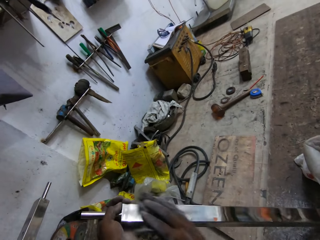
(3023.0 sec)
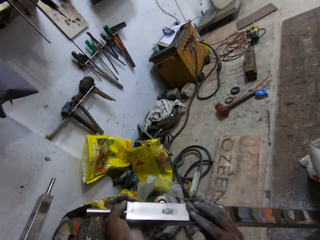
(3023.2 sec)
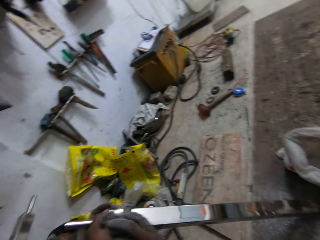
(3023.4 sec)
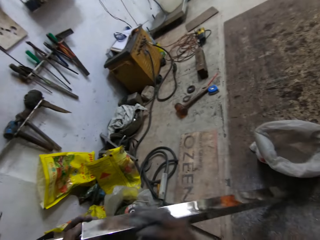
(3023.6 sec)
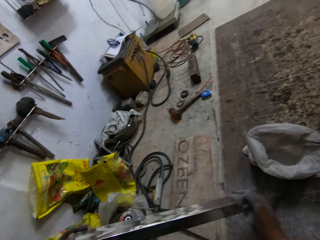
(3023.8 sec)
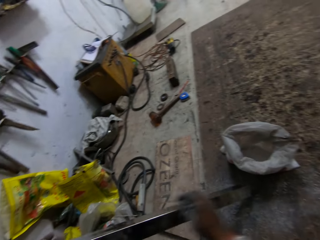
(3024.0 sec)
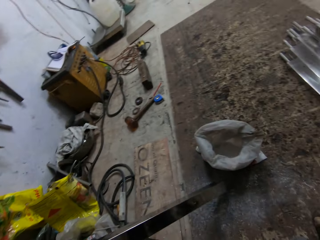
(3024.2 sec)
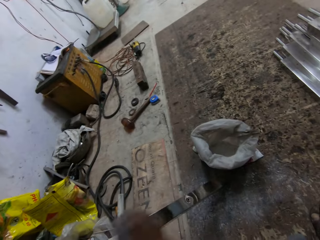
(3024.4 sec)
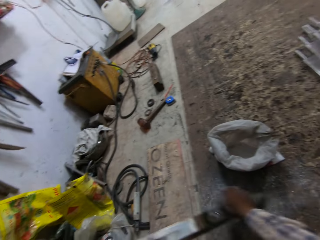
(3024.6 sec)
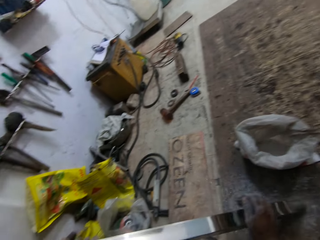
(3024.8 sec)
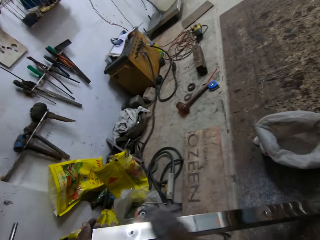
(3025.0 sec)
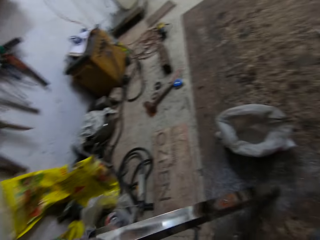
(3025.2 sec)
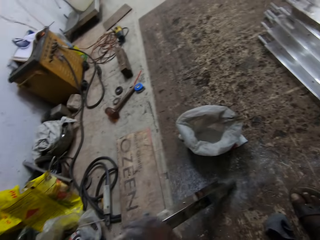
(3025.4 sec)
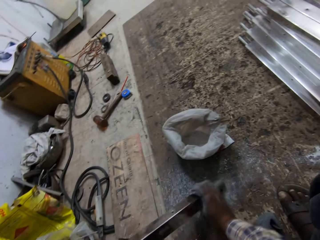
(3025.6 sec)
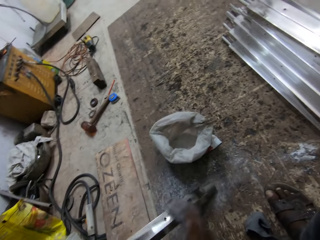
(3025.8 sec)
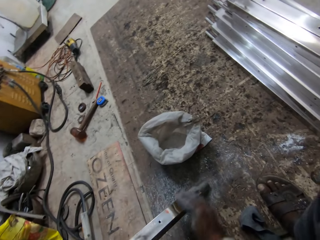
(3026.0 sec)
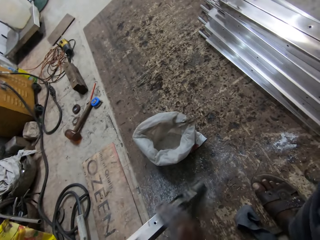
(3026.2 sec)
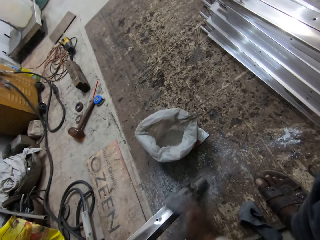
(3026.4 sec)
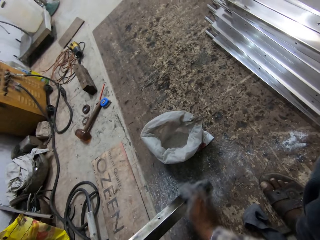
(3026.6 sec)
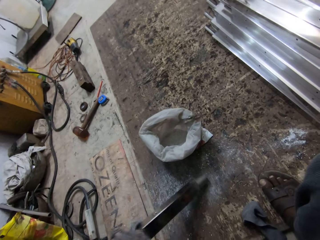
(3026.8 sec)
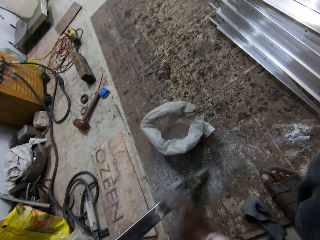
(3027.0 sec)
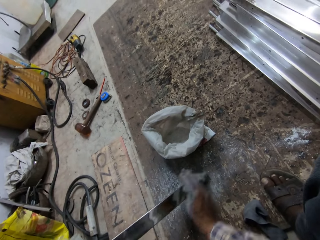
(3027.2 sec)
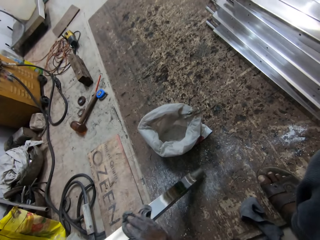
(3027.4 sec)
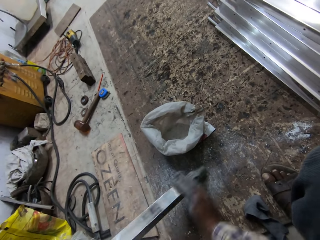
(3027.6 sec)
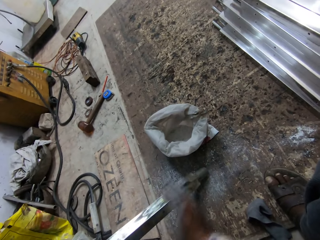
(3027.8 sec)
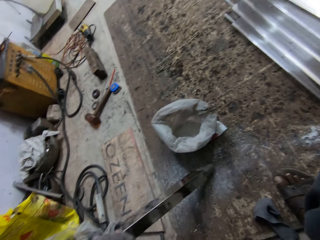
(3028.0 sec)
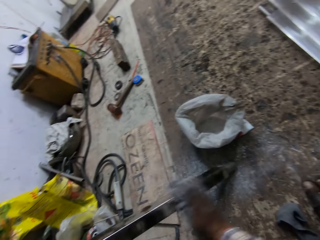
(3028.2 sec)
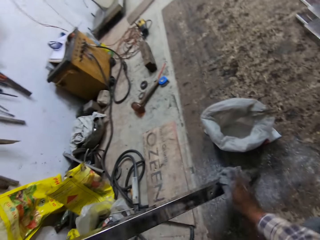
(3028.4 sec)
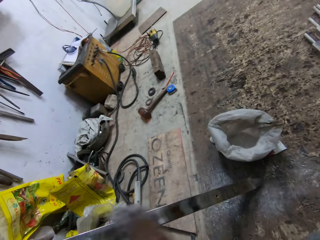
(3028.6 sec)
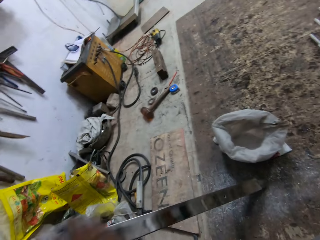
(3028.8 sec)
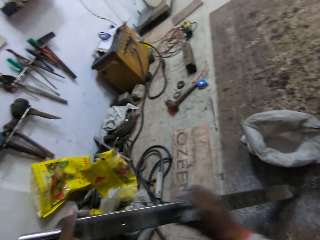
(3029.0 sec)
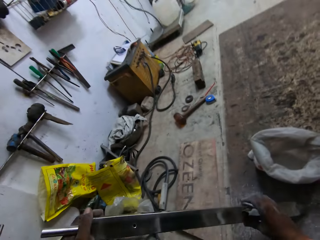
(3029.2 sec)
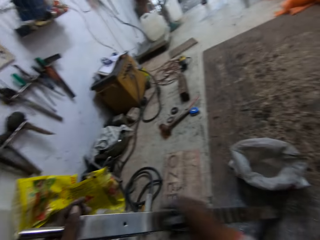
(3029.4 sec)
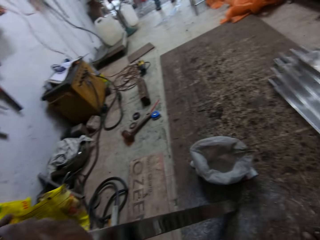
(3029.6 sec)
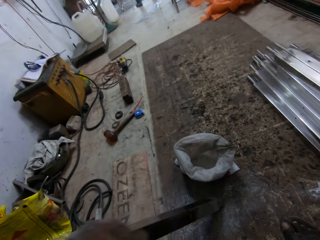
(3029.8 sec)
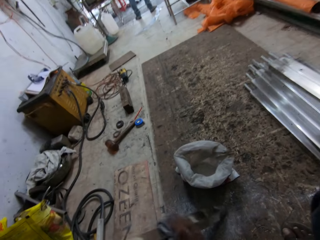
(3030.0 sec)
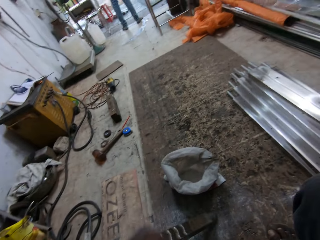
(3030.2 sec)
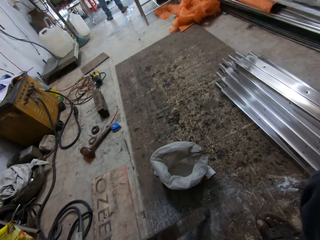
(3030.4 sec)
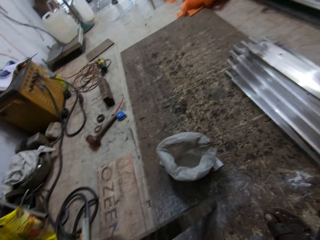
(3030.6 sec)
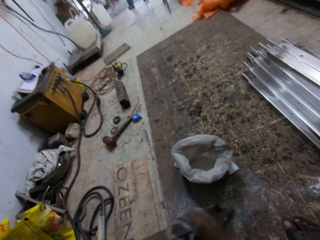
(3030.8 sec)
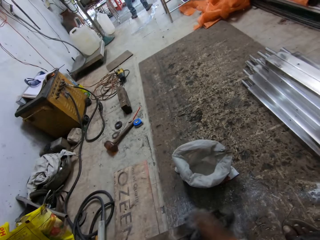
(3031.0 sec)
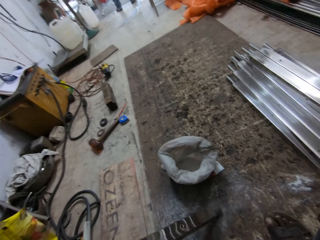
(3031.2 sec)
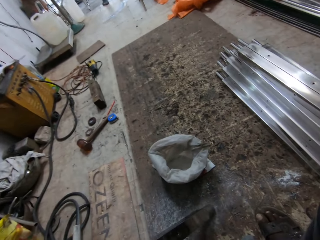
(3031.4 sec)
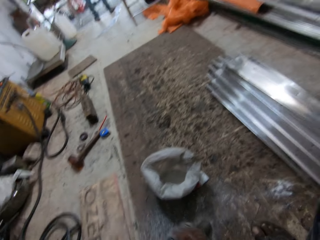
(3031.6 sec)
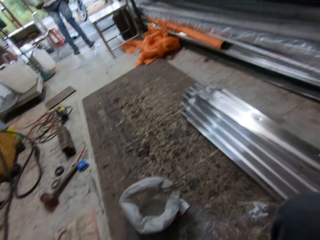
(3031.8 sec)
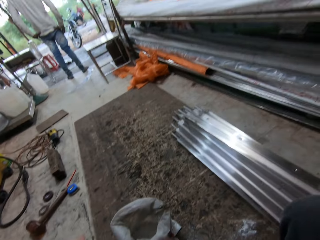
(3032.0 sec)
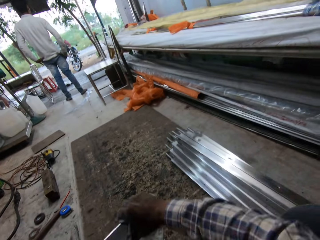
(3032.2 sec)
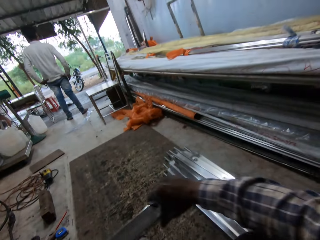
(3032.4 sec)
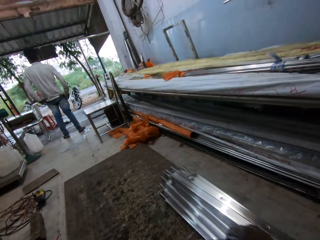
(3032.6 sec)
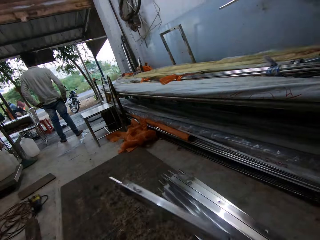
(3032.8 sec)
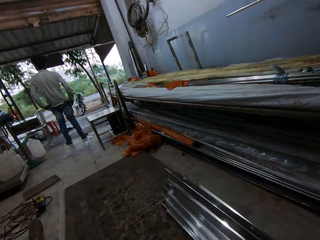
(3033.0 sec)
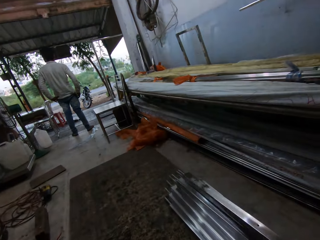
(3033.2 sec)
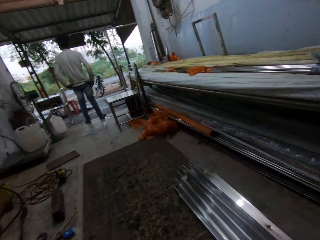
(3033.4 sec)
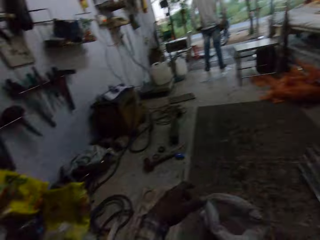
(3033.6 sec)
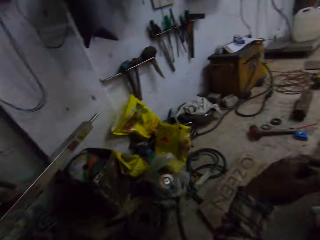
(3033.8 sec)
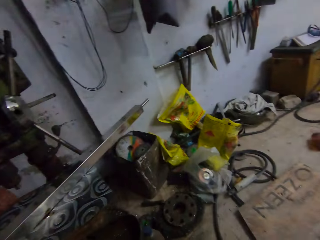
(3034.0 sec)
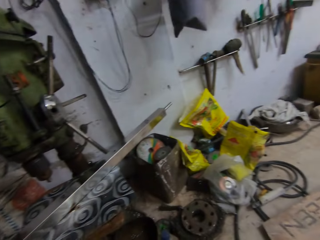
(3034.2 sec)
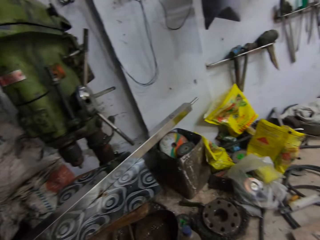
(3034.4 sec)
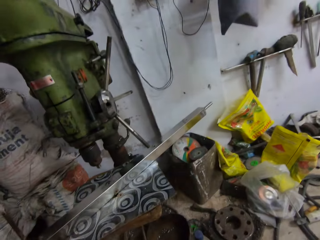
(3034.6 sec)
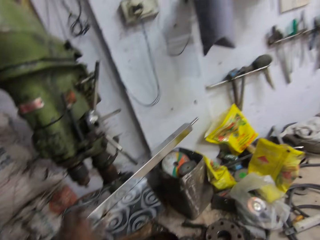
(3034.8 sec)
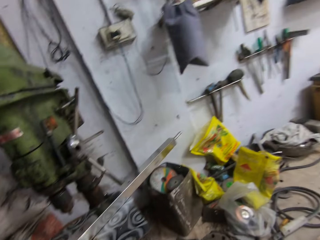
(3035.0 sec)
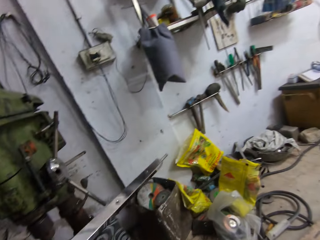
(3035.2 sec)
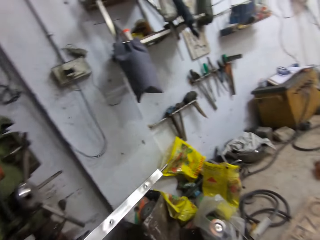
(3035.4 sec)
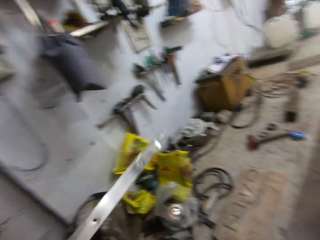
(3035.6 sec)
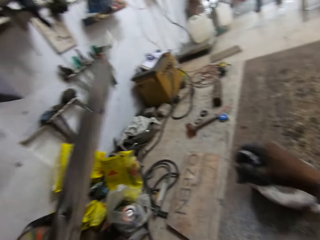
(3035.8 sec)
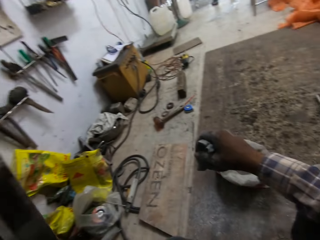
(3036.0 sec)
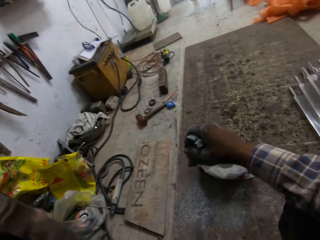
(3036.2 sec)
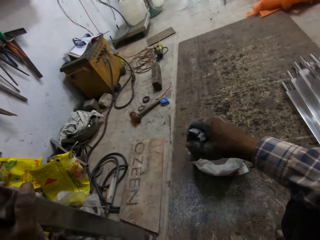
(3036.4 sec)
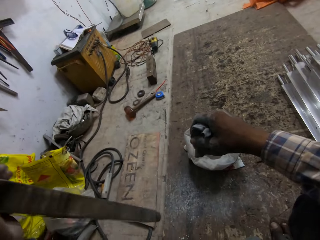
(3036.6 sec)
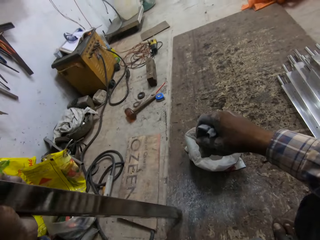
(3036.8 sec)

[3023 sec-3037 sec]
The camera wearer adjusts a metal rod on the floor. He wipes the metal rod with a piece of cloth. He drops the iron rod on the iron rods with his right hand. He picks up an iron rod on a table with his left hand.

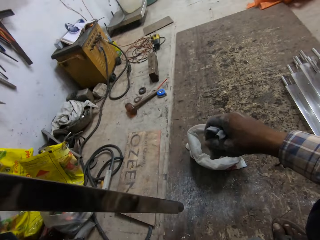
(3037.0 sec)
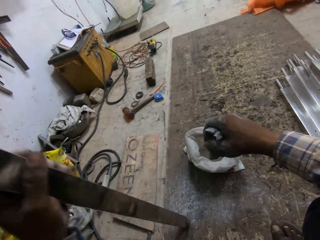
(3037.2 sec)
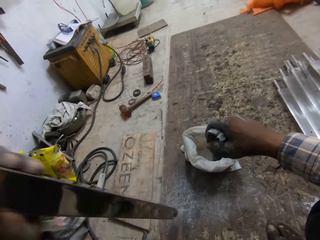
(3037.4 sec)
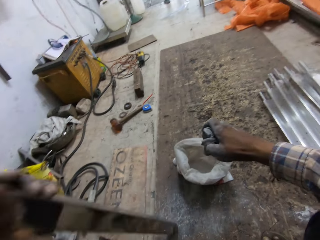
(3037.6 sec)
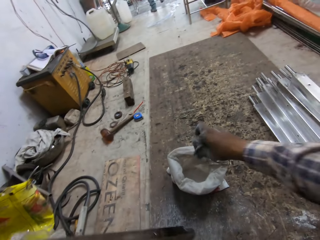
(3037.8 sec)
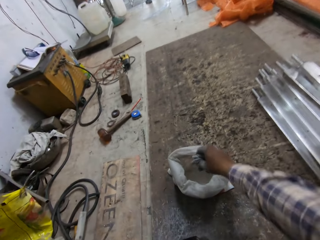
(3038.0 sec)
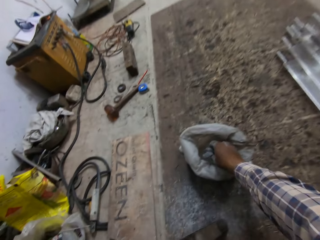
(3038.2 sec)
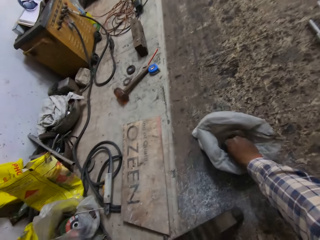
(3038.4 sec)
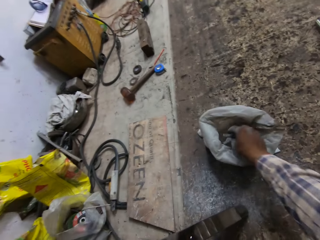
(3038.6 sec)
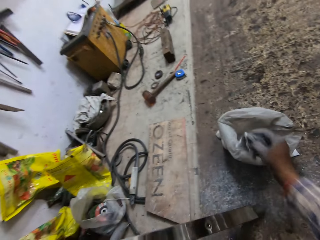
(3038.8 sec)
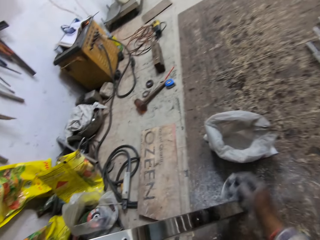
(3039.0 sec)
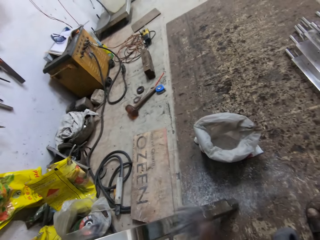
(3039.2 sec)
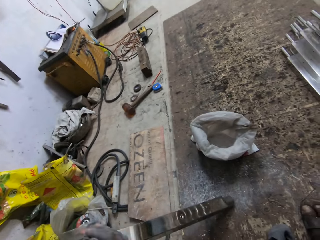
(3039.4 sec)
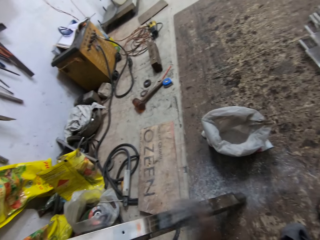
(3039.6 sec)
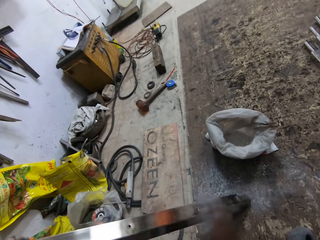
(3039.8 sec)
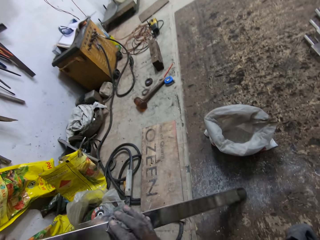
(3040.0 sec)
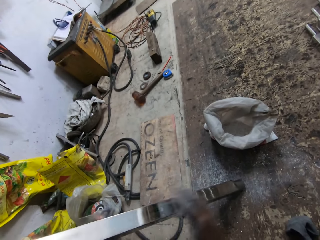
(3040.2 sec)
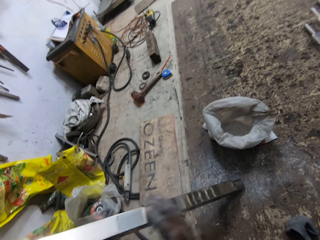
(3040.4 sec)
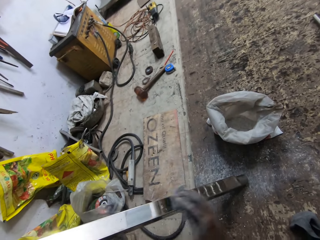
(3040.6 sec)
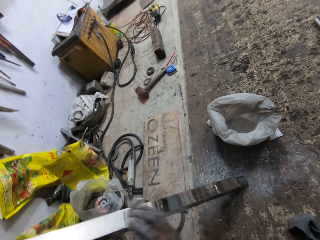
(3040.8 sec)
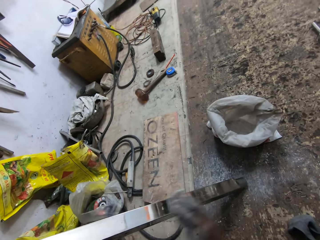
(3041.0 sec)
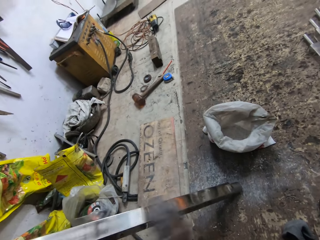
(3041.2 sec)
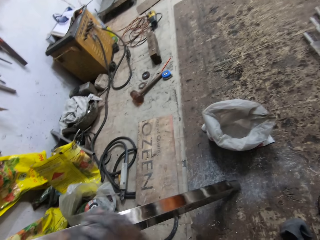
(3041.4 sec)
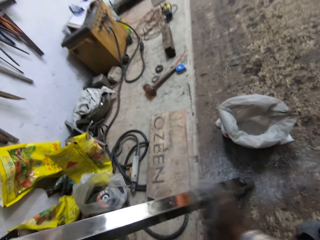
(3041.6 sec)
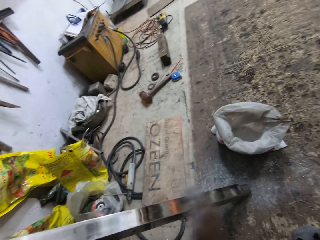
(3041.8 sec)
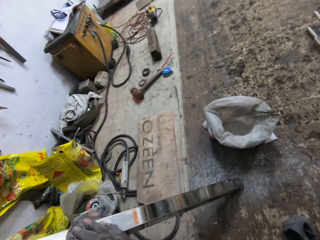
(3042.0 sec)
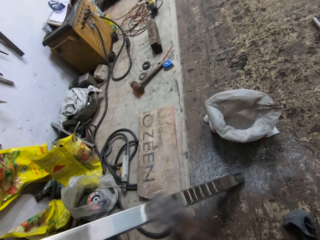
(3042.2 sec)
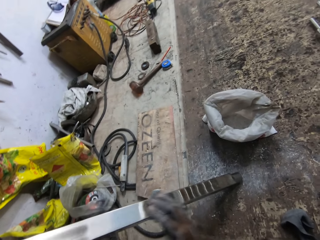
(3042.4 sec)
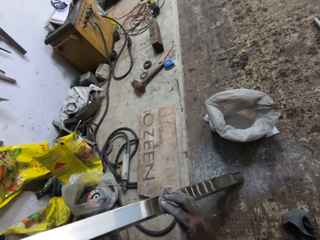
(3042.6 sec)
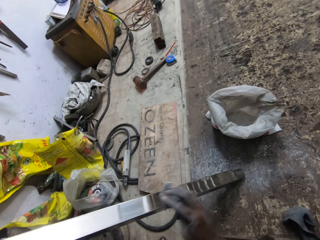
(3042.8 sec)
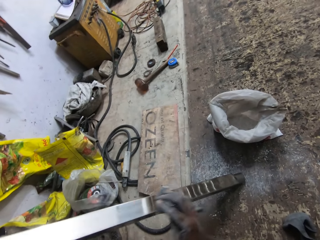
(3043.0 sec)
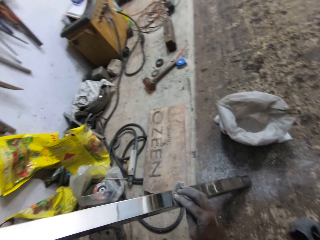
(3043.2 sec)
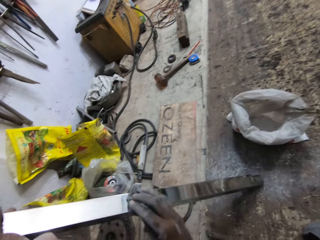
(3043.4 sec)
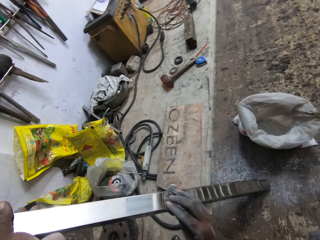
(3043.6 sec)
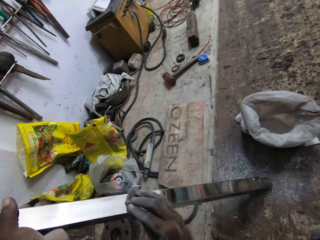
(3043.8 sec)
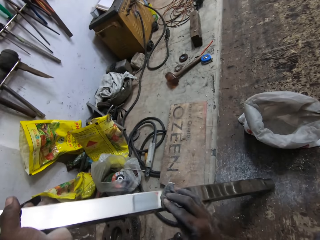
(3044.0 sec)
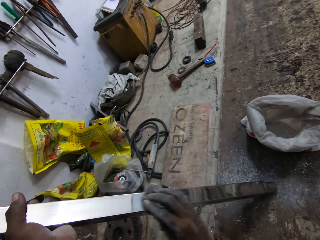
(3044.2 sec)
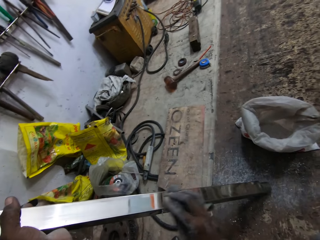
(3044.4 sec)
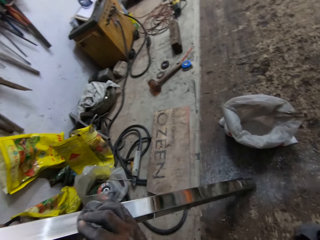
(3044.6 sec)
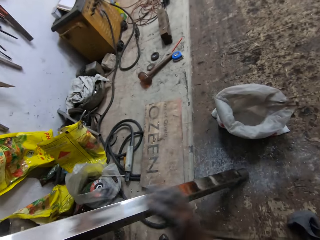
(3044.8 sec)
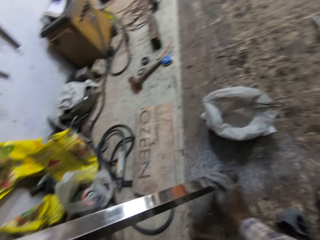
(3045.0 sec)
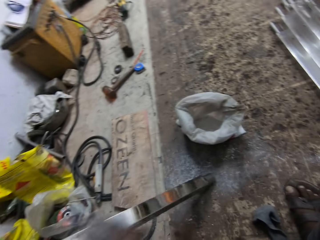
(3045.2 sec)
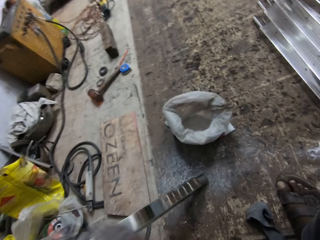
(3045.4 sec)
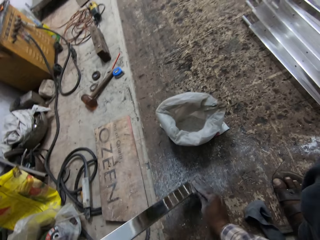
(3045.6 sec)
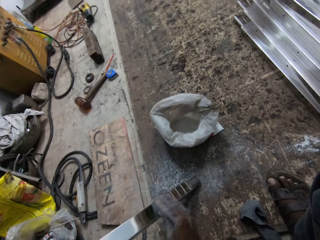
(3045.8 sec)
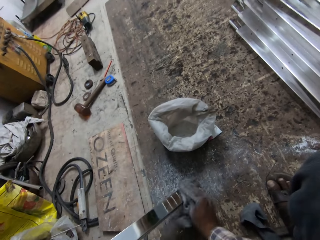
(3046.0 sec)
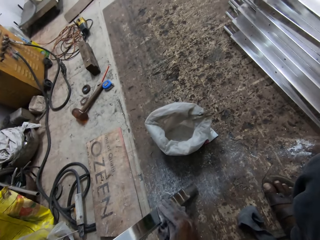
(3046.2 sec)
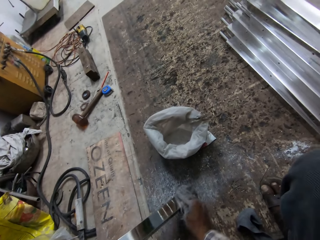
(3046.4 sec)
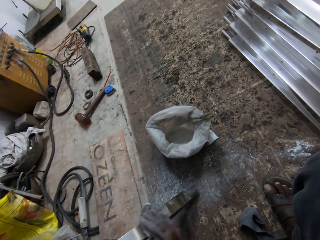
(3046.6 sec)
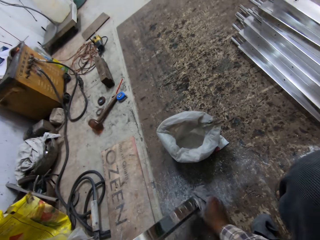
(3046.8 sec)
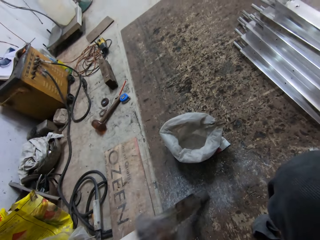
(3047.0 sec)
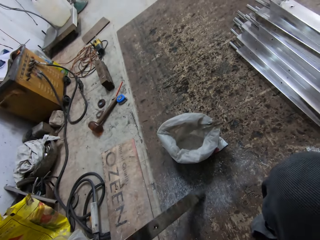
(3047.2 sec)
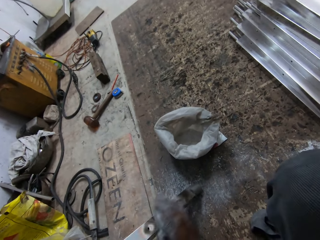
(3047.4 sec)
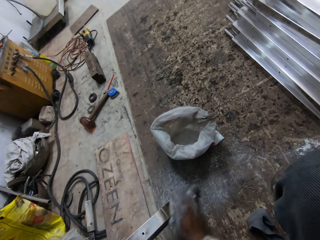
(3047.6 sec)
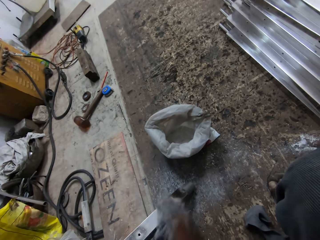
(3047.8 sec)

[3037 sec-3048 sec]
The camera wearer adjusts a metal rod on the floor. He dips the cloth into the silver dust bag on the floor. He rubs the iron rod with the cloth in his right hand.
